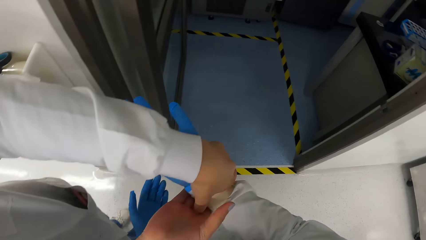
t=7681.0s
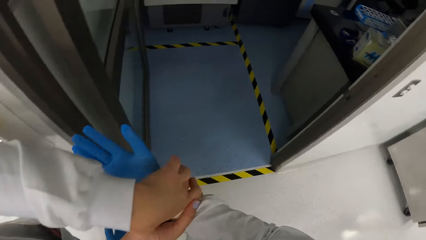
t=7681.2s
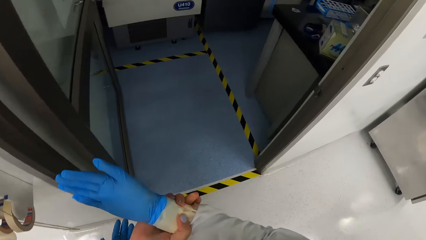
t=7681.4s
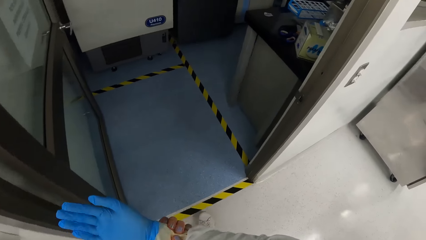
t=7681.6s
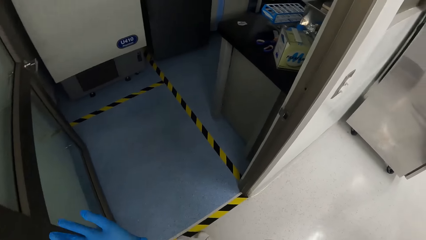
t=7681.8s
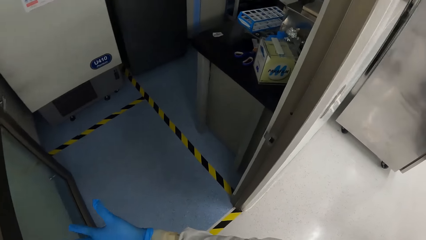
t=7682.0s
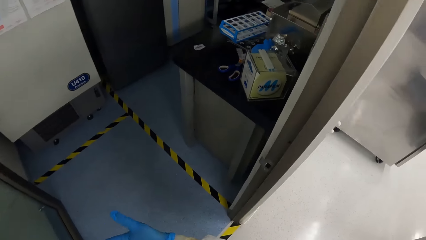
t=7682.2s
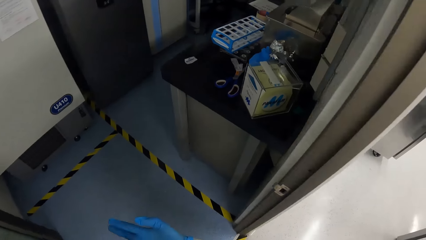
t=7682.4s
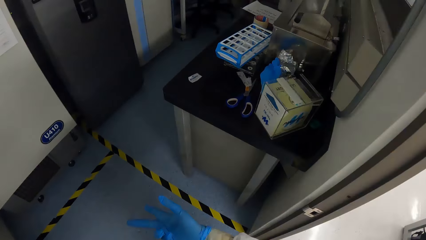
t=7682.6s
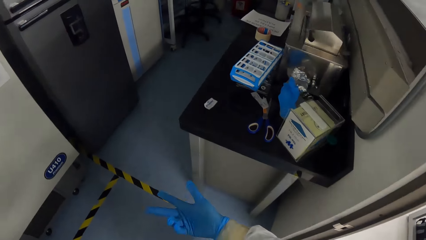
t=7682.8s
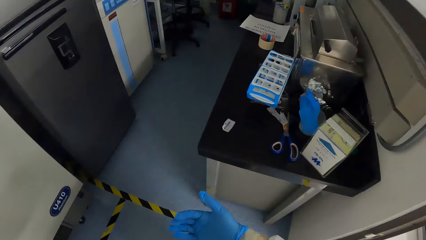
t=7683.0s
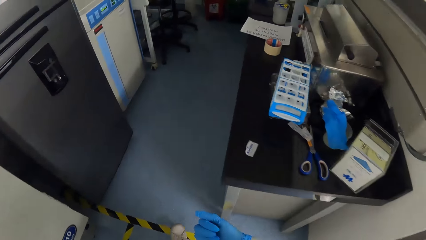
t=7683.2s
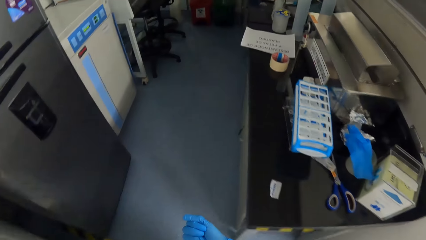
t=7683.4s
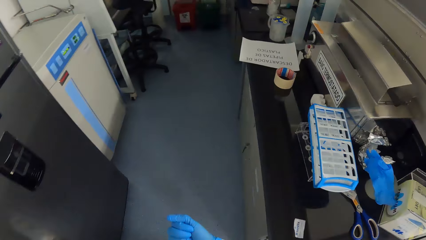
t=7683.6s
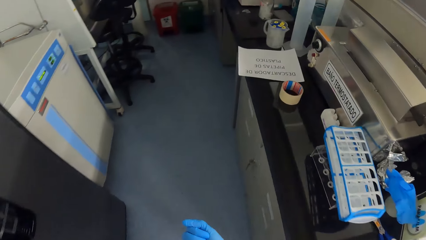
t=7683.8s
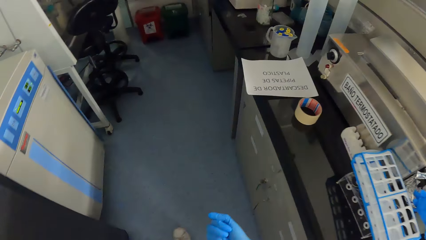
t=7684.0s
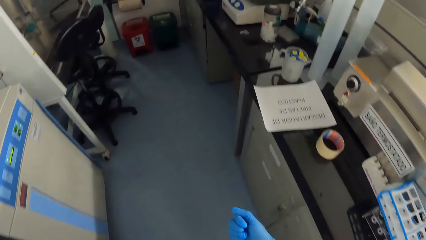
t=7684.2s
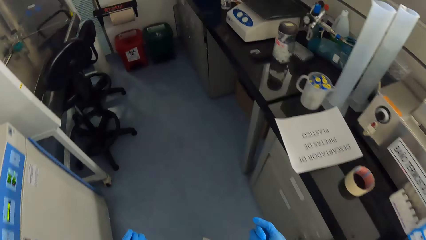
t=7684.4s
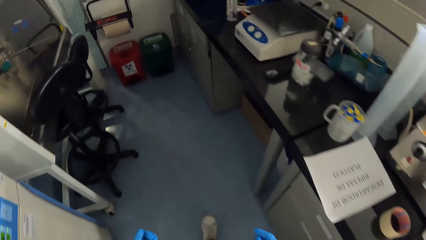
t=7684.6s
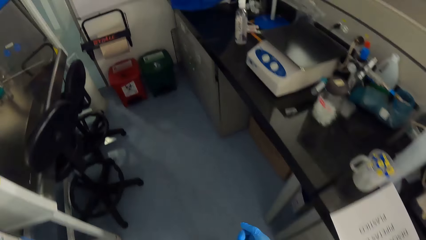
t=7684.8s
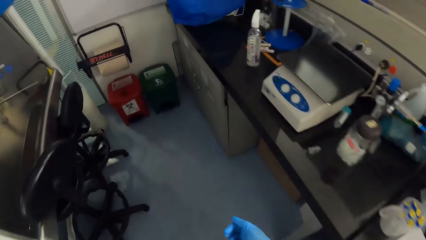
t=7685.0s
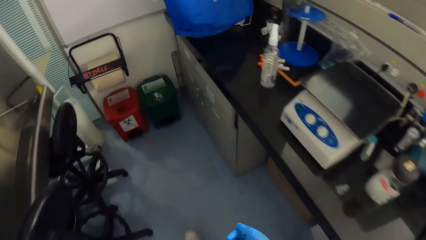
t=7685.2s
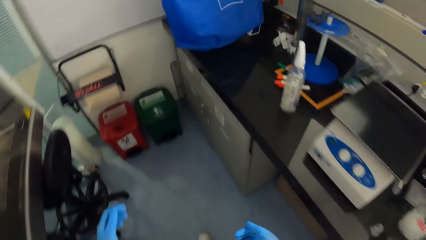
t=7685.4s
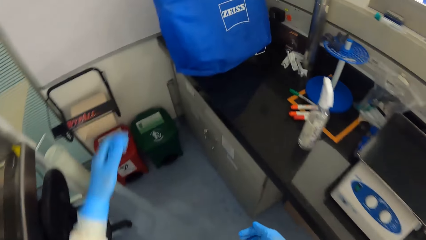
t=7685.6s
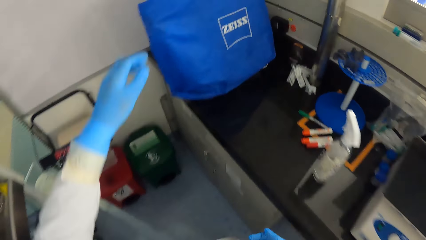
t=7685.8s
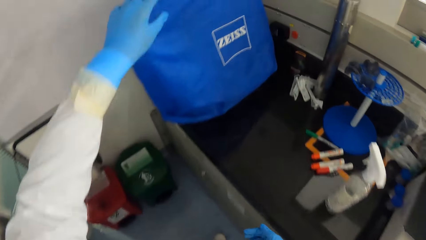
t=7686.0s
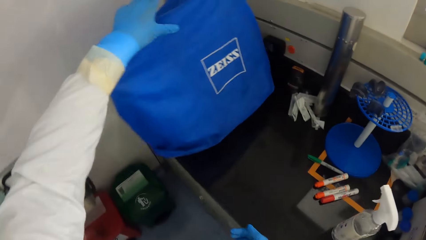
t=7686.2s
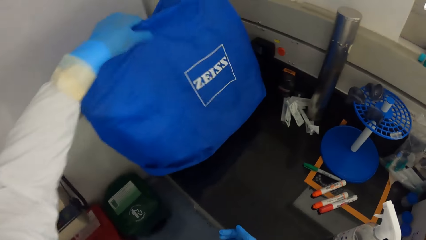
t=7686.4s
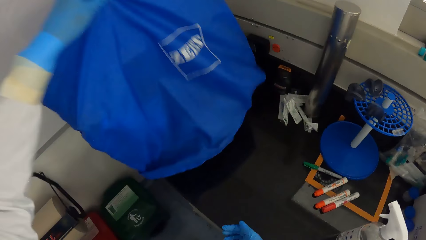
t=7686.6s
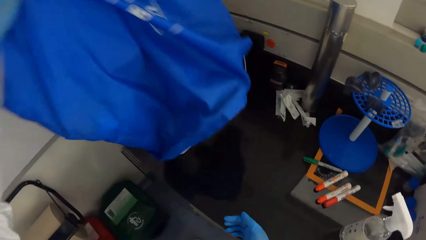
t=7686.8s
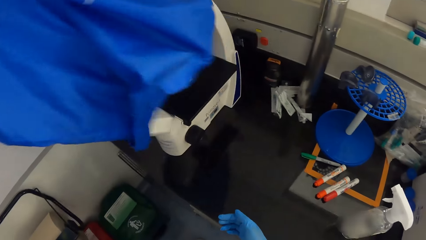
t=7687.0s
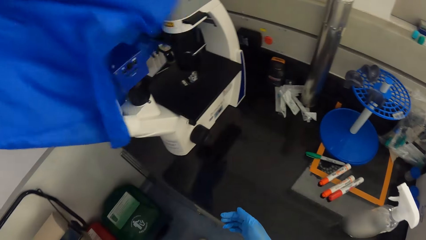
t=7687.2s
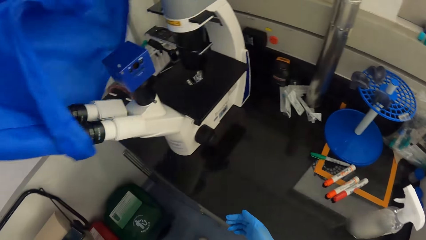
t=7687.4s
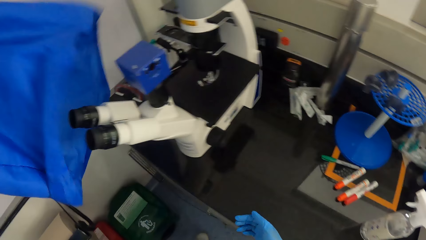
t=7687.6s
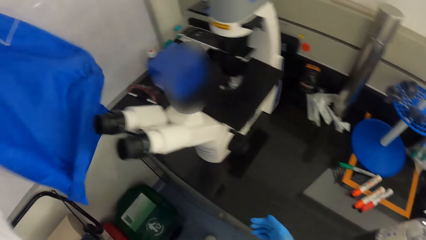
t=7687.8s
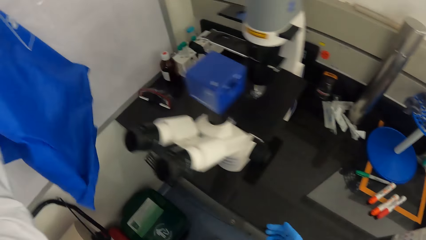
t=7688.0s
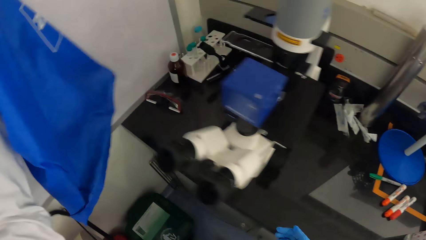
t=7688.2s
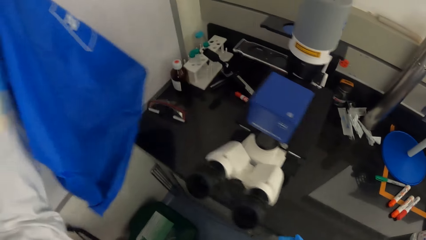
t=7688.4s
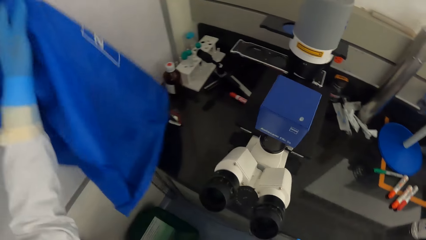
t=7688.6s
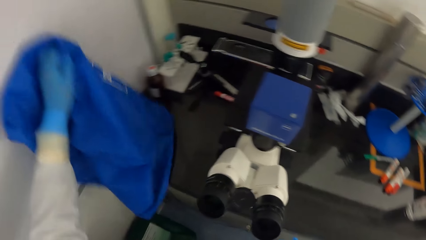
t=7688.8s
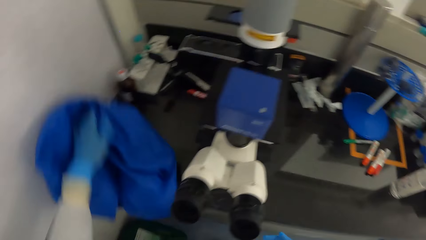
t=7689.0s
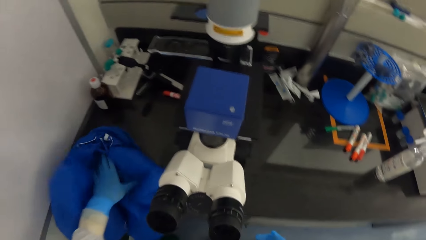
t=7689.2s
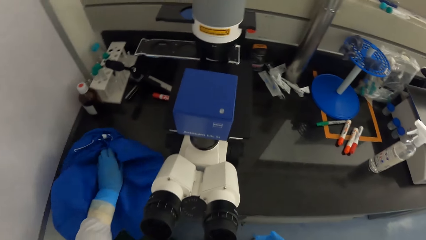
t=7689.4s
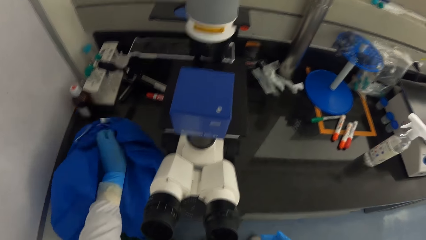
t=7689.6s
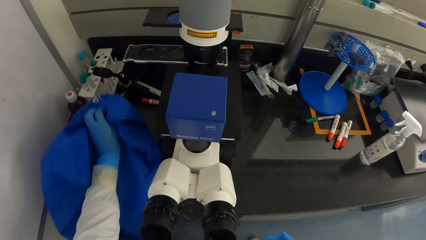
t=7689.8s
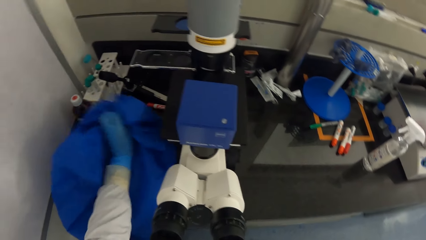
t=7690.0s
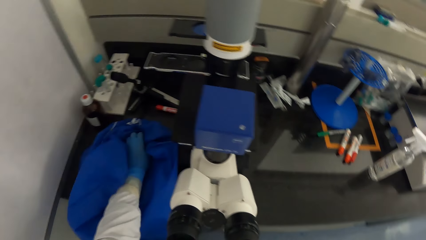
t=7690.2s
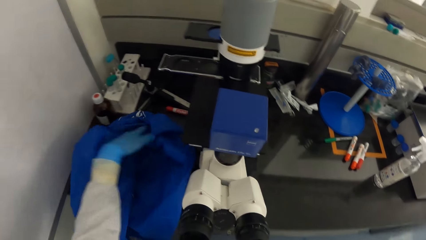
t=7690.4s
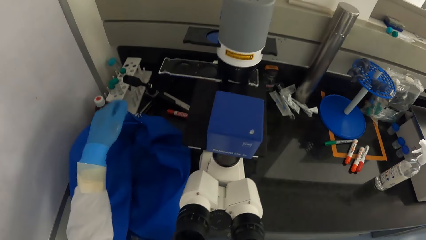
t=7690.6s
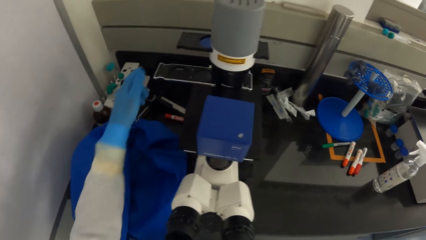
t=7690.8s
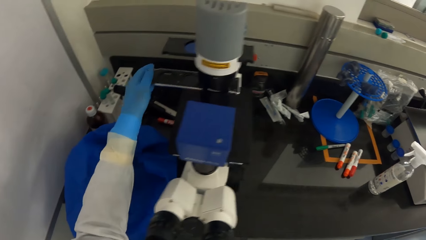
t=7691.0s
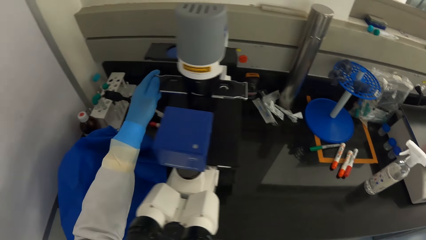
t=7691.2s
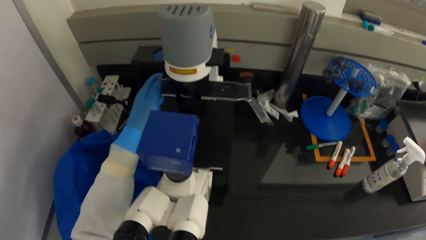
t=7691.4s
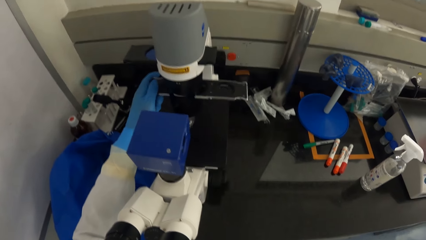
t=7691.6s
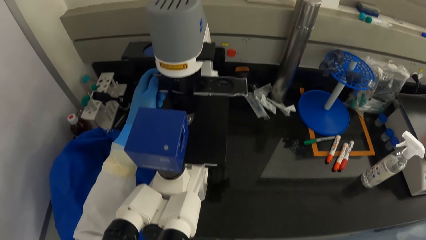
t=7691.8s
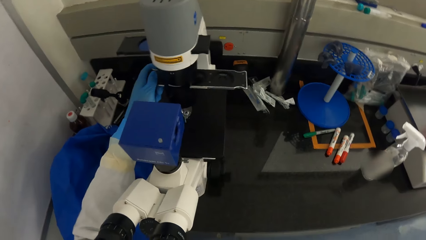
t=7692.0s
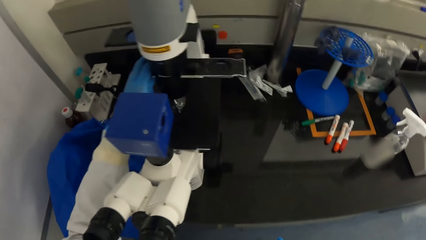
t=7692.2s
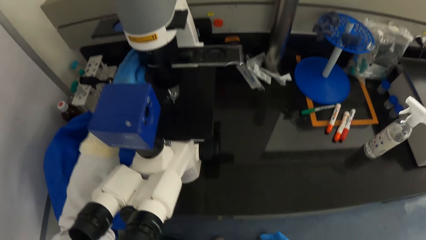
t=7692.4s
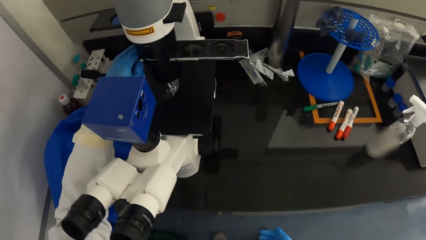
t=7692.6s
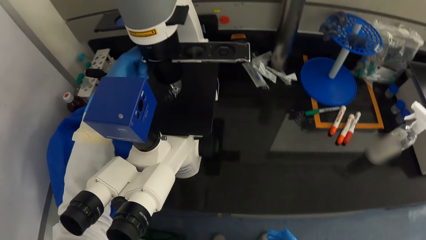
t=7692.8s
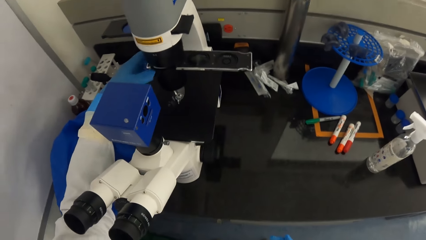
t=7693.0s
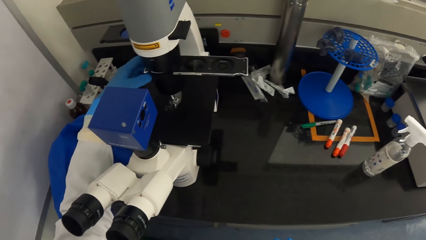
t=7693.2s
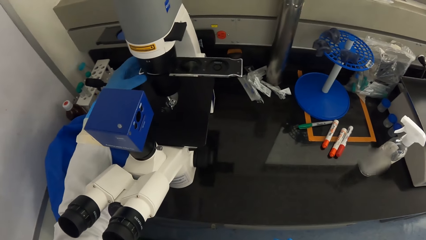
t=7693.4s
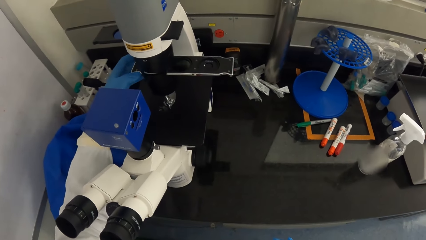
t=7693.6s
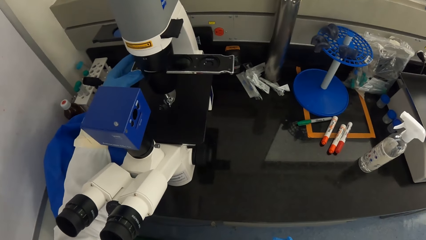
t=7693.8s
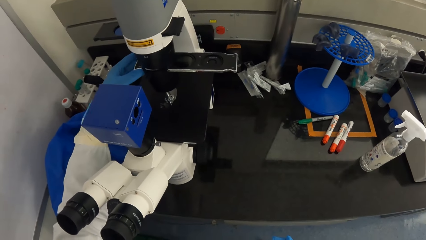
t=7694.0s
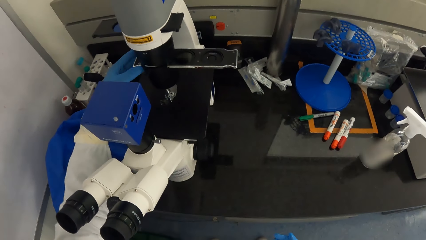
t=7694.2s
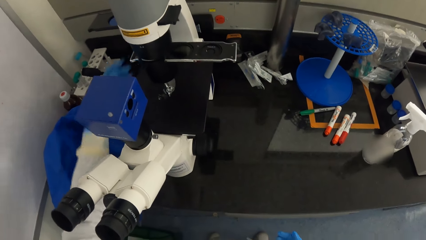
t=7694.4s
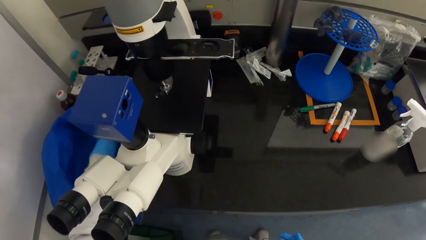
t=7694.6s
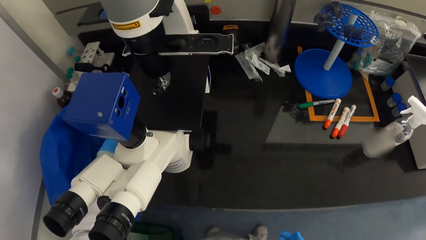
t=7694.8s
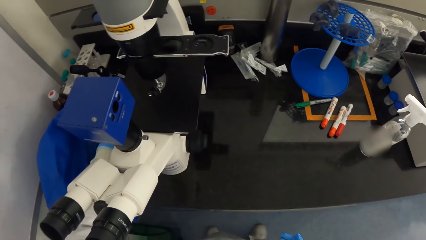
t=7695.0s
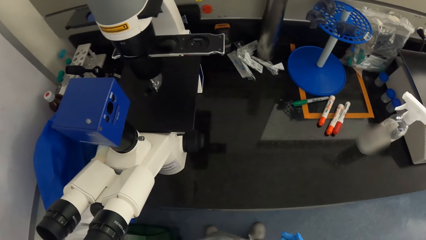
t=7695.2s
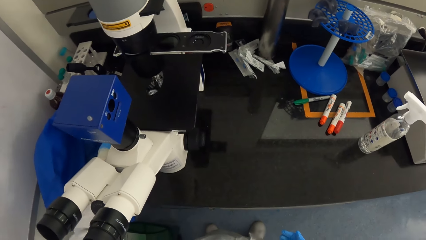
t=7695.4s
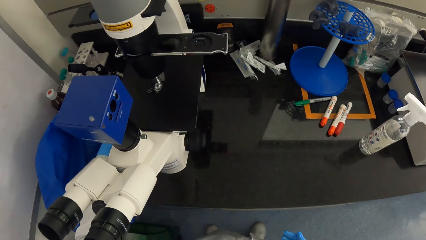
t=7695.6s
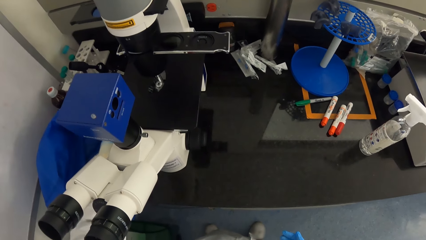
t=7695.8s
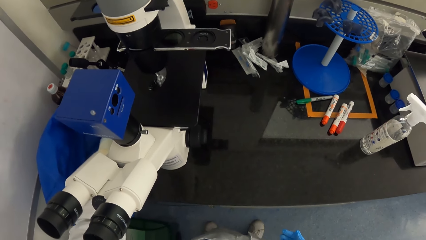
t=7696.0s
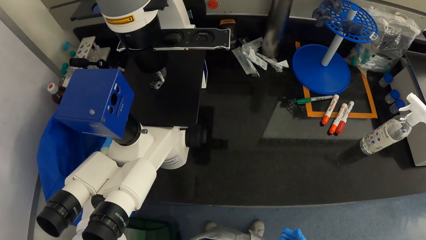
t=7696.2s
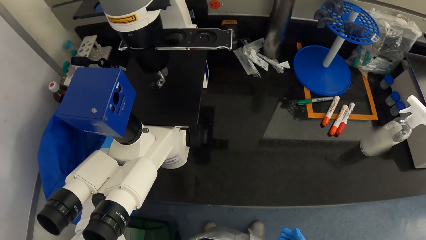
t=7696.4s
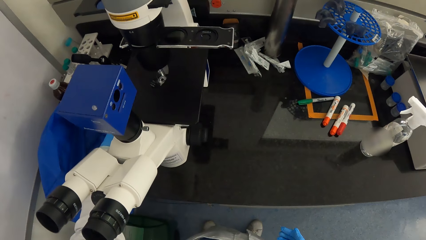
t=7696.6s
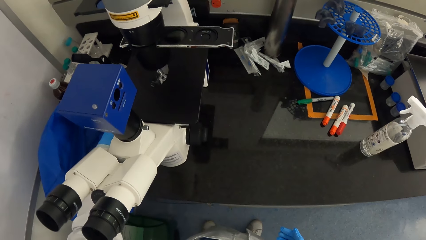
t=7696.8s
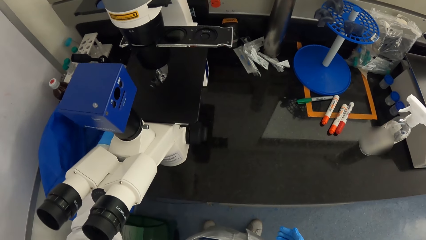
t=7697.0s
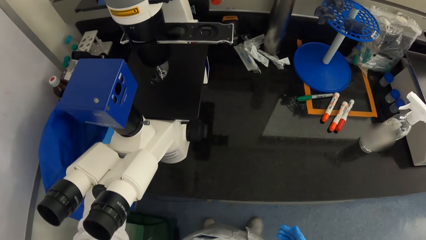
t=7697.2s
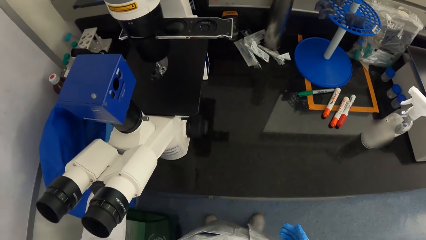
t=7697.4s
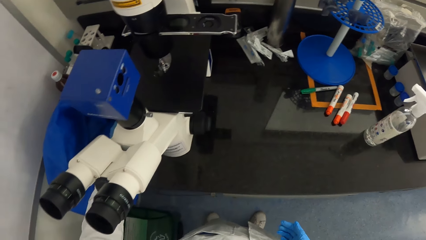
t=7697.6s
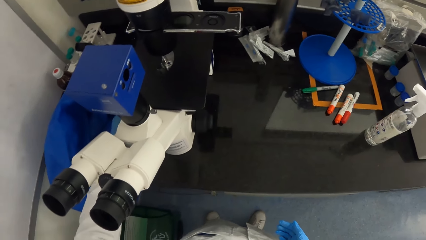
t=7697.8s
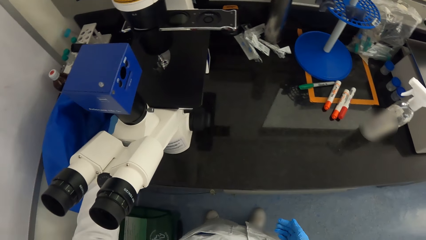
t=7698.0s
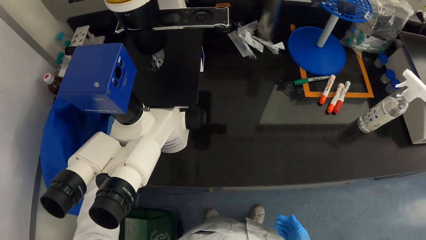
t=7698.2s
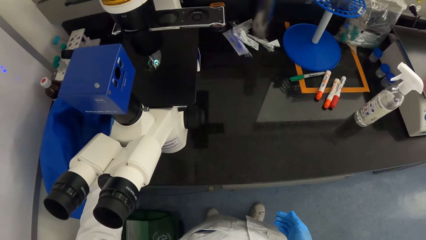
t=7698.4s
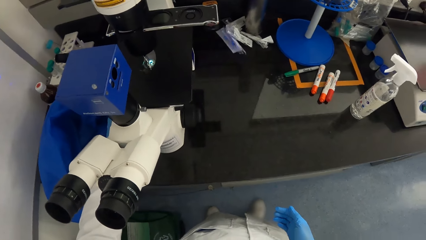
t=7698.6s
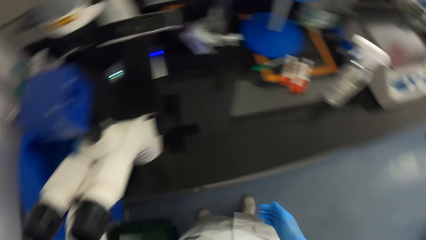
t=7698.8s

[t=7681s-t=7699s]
The camera wearer turns to the side. He walks into a room in the laboratory. He removes the cover or cloth from a microscope on a table on the floor with his gloved left hand. He holds the cloth. He places the microscope cover on the table on the floor with his gloved left hand. He adjusts a slide on the microscope on the table on the floor with his gloved left hand. He adjusts the lenses on the microscope on the table on the floor with his gloved left hand. He adjusts a knob on the microscope.
